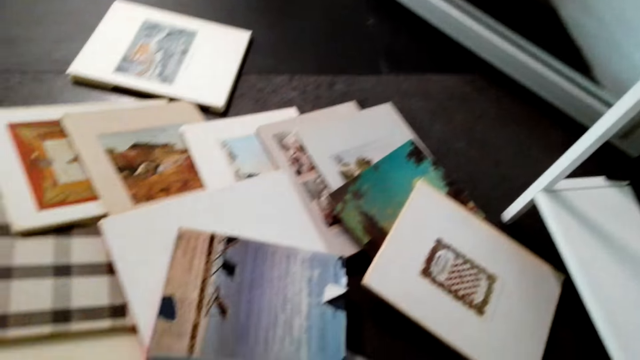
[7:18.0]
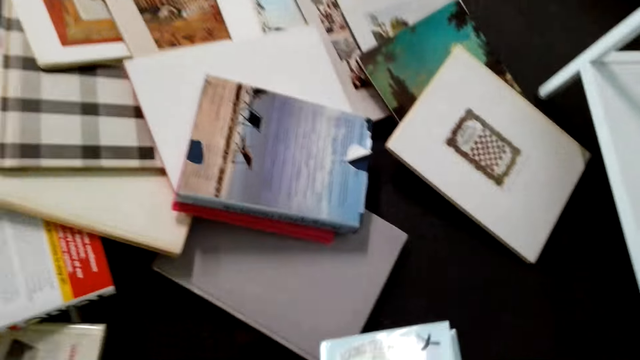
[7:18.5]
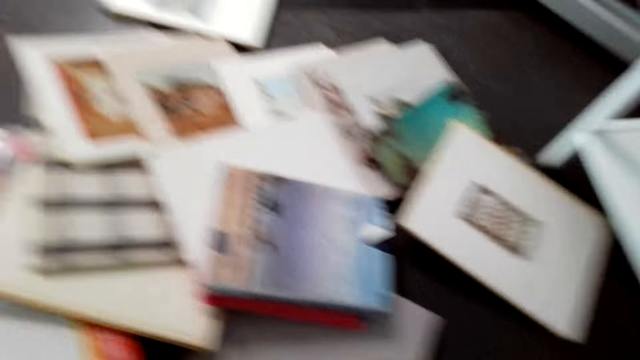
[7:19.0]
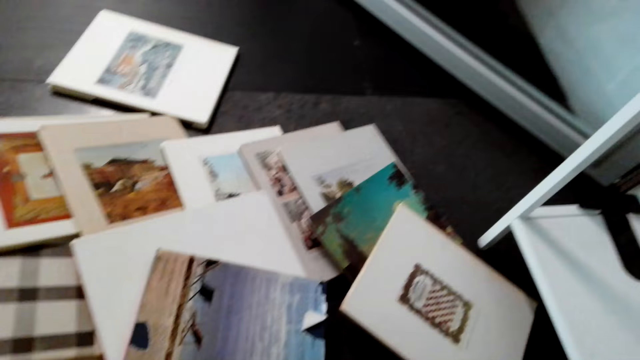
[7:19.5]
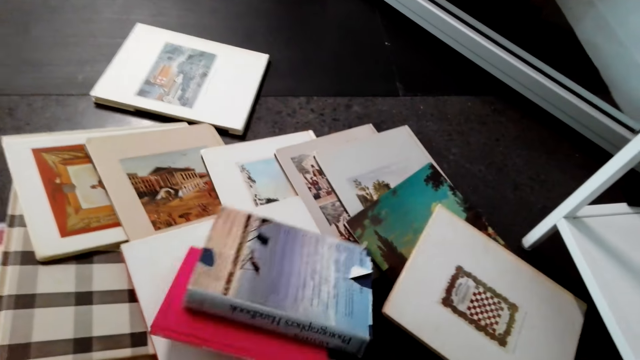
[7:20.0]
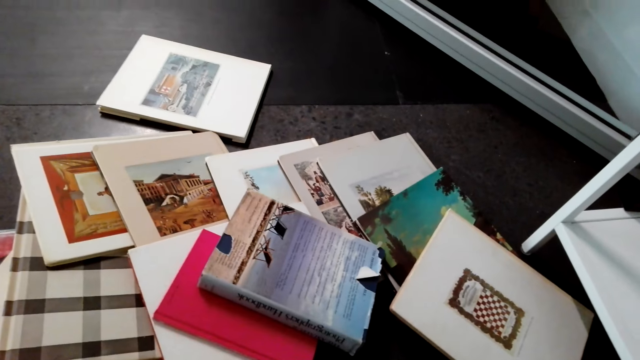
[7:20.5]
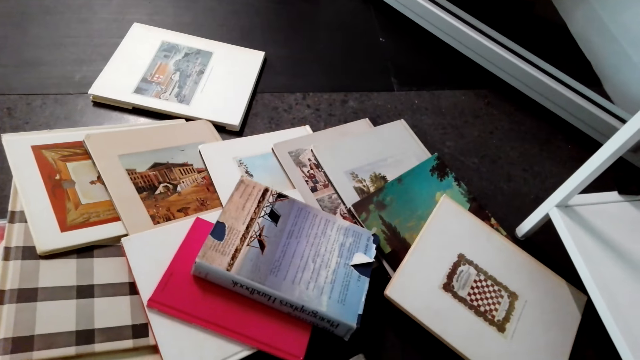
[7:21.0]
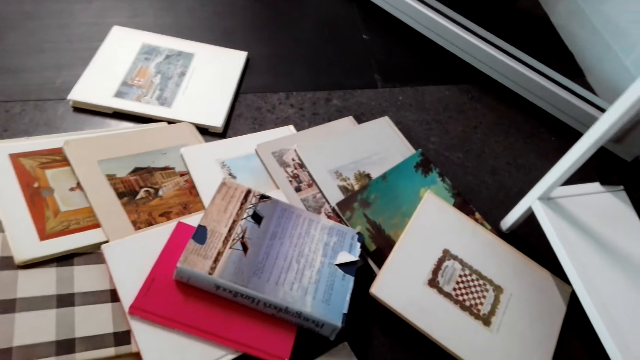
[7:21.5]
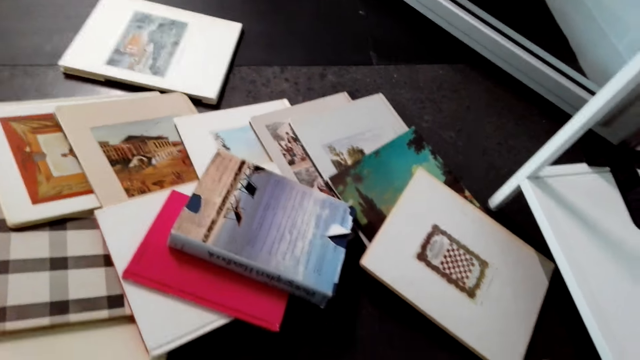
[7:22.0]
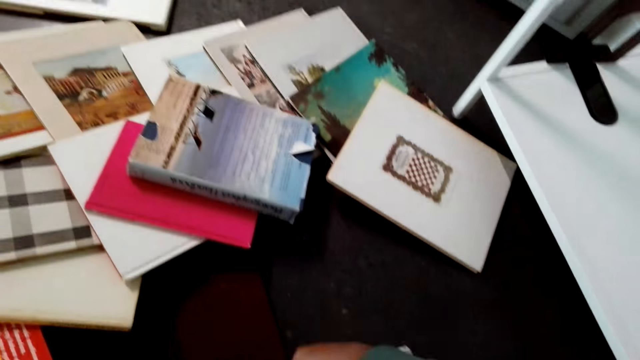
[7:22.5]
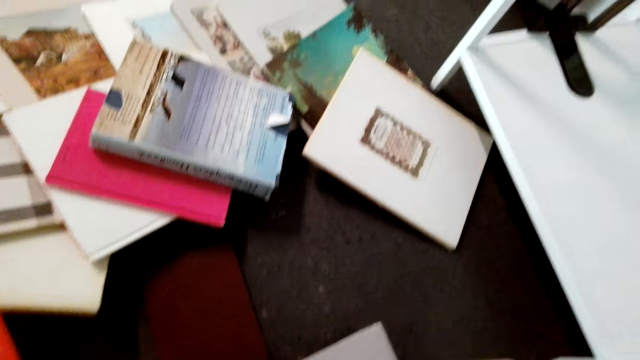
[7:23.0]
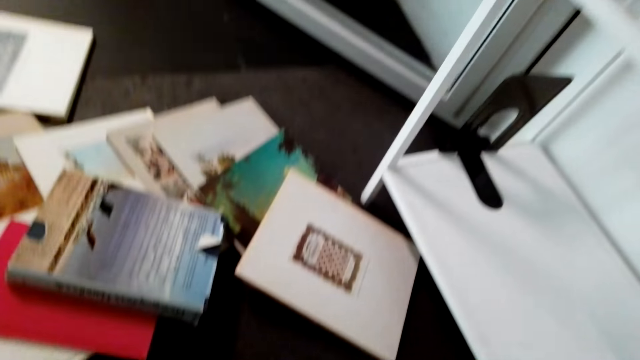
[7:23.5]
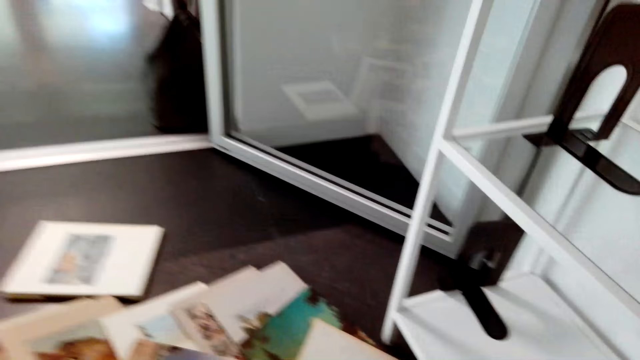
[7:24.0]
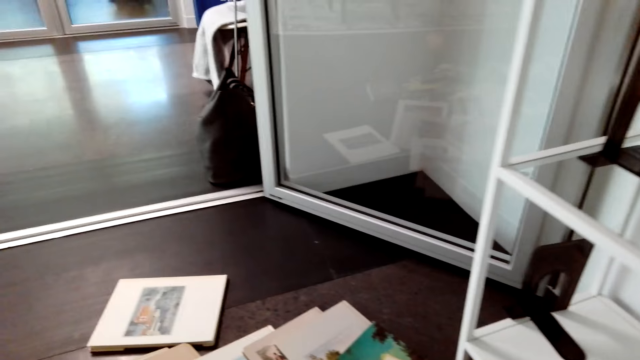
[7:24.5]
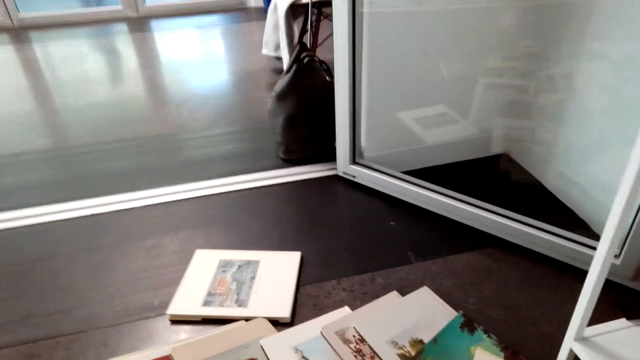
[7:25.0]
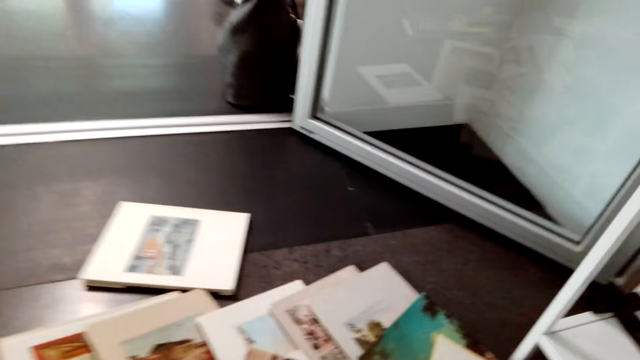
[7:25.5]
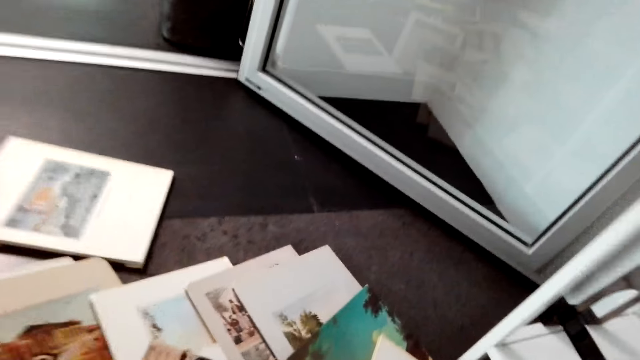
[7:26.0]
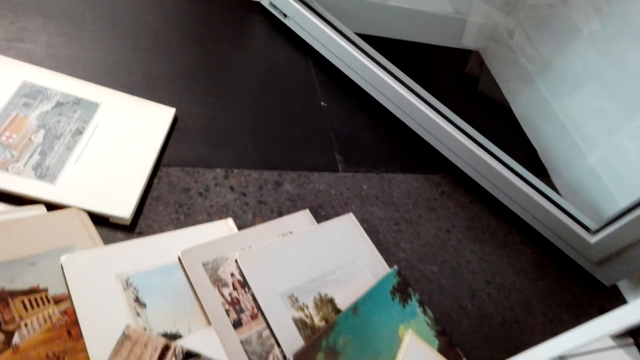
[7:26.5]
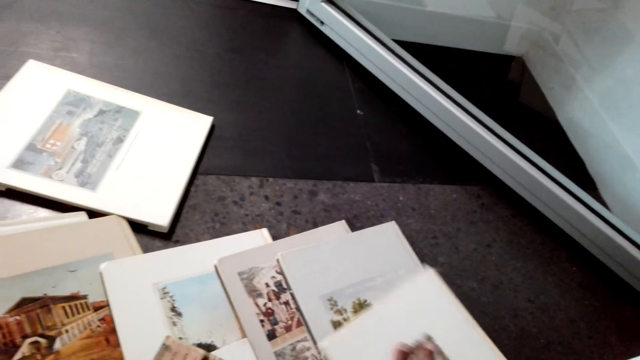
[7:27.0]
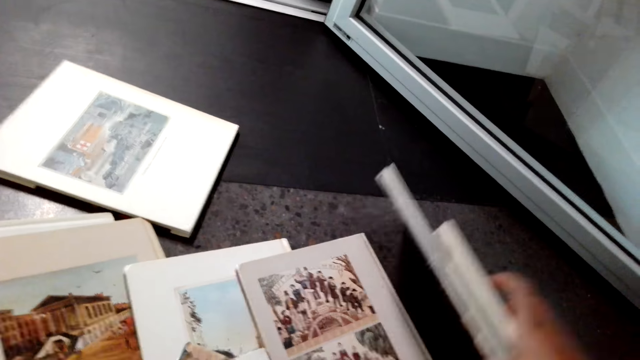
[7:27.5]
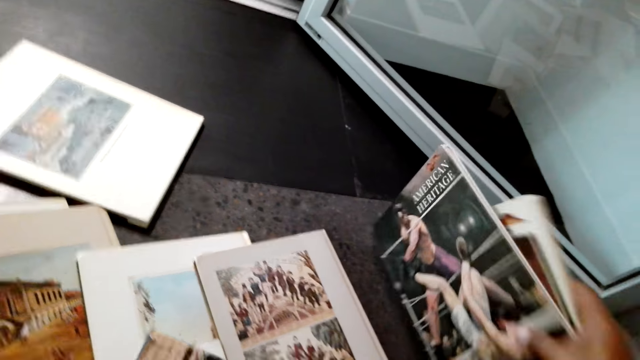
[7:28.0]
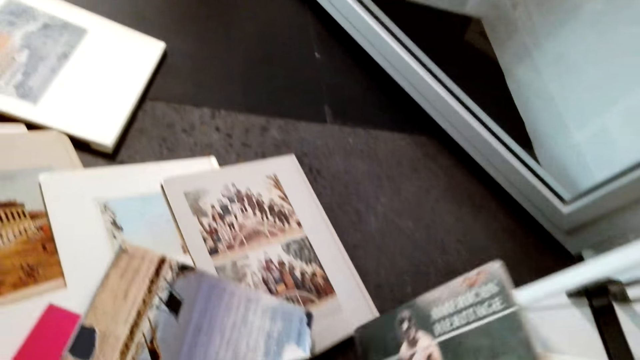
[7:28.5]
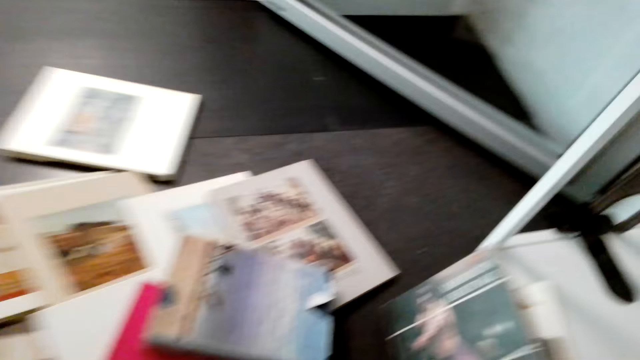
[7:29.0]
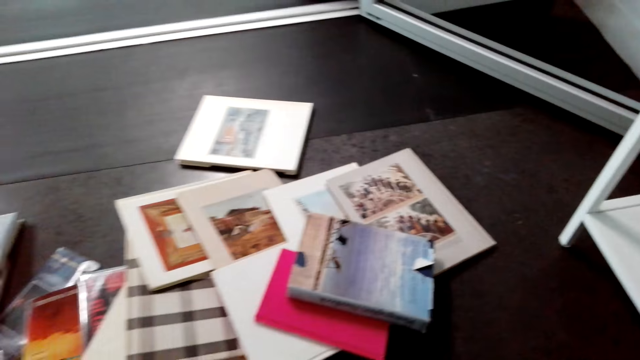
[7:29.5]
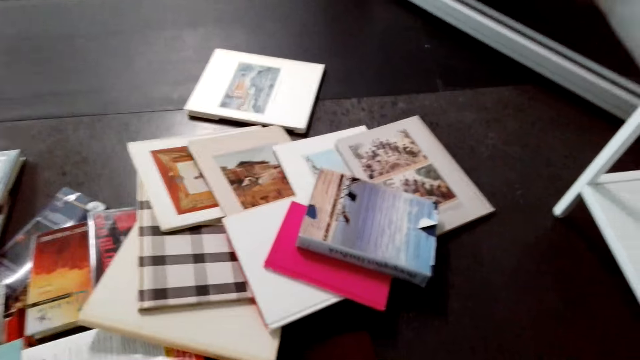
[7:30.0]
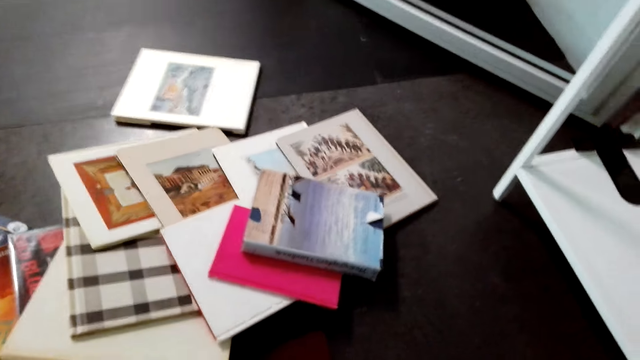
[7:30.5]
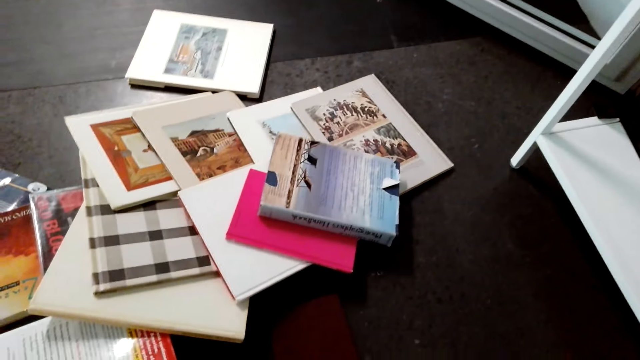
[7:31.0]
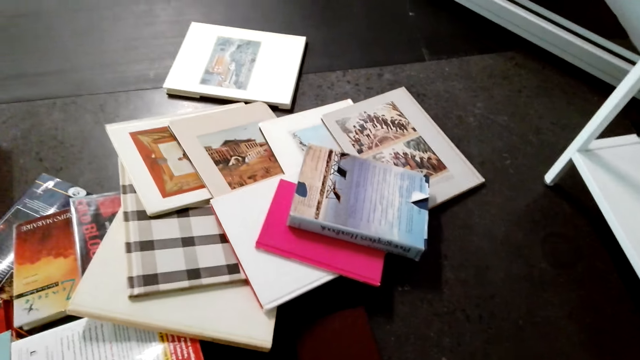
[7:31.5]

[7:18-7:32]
The camera wearer pushes books. They pick up books.

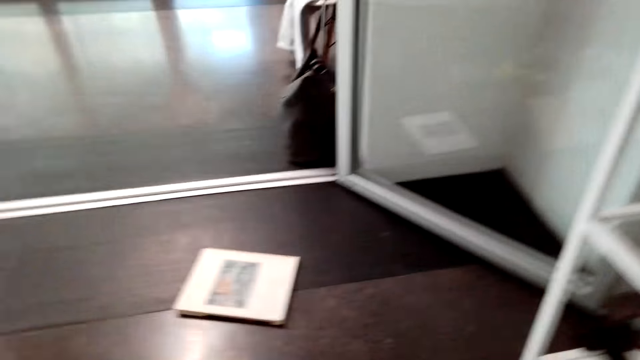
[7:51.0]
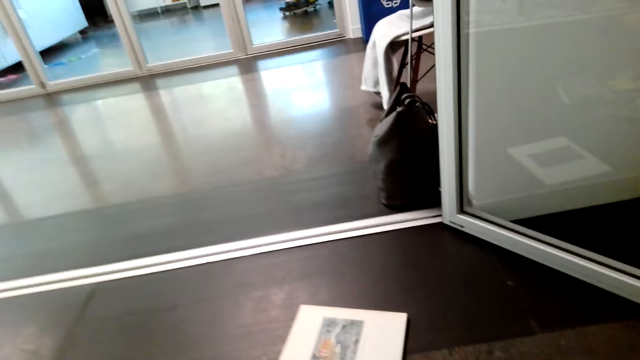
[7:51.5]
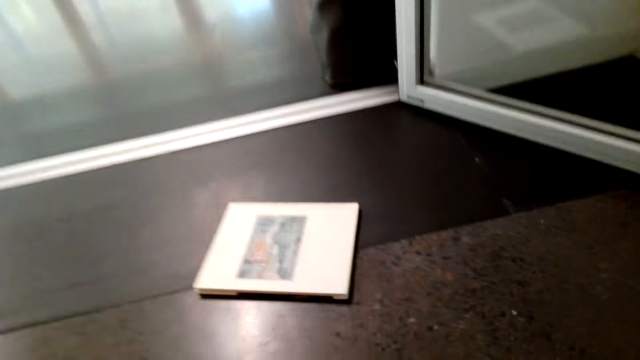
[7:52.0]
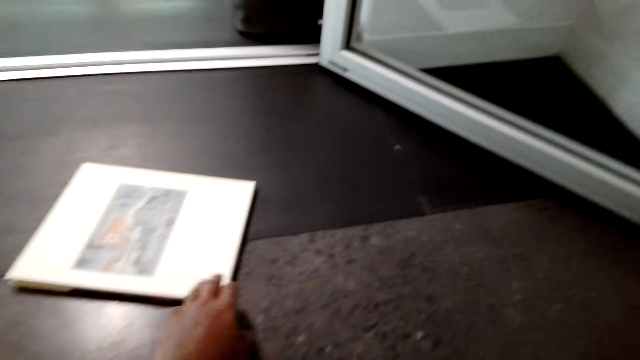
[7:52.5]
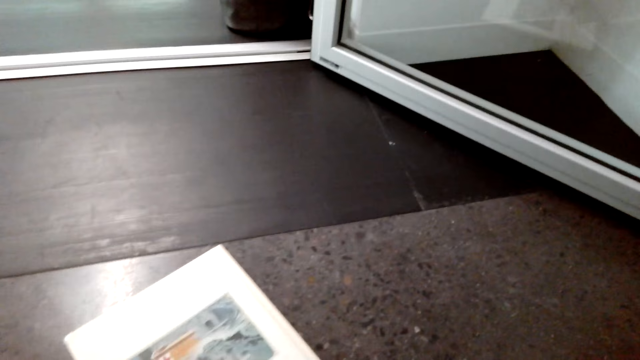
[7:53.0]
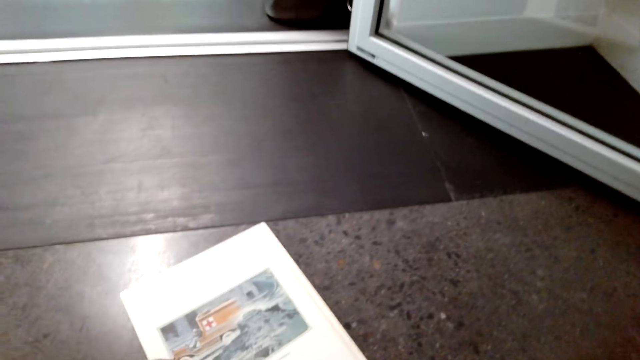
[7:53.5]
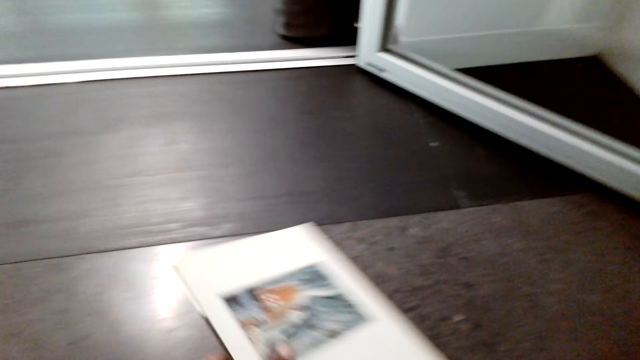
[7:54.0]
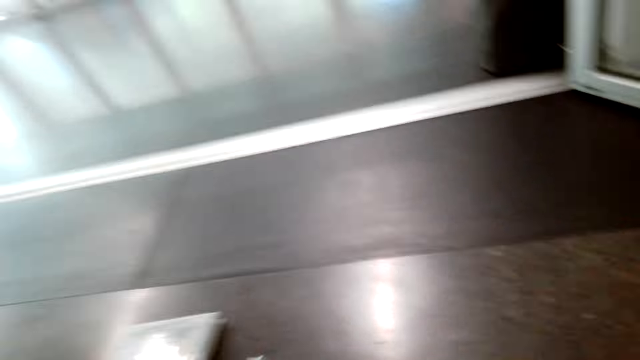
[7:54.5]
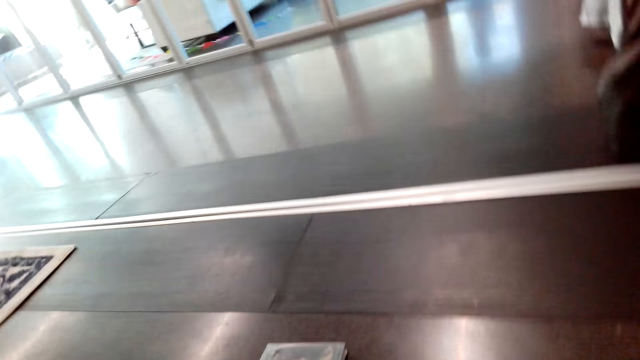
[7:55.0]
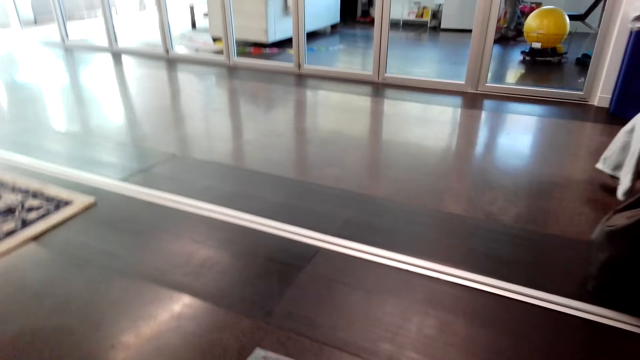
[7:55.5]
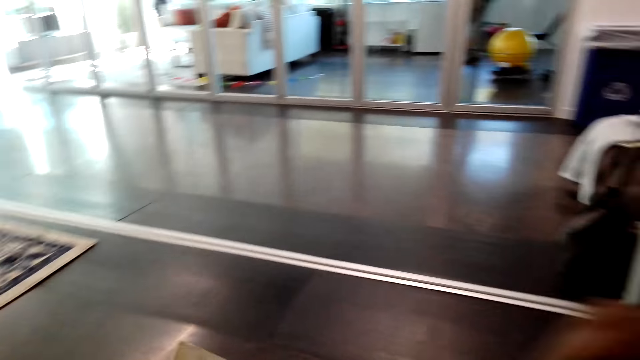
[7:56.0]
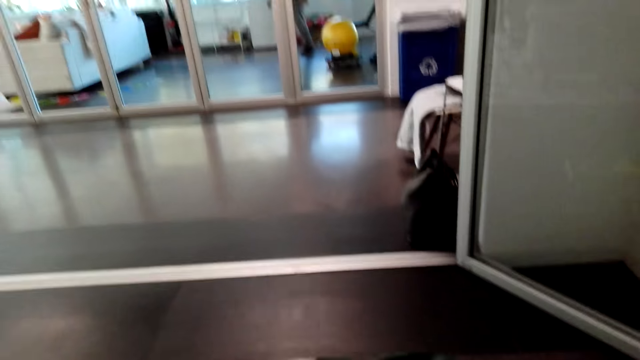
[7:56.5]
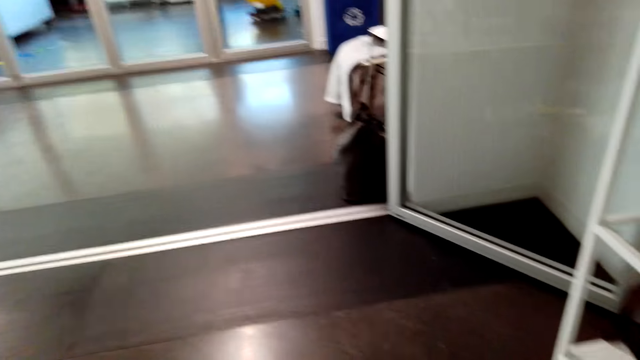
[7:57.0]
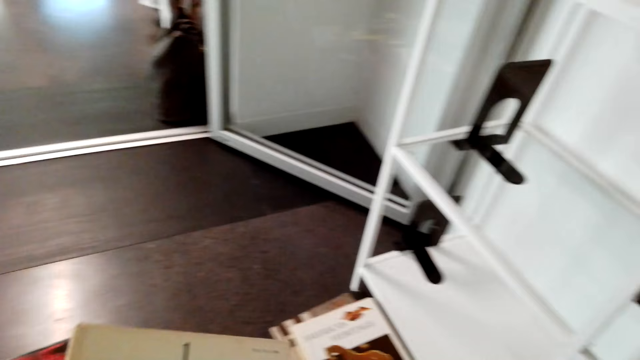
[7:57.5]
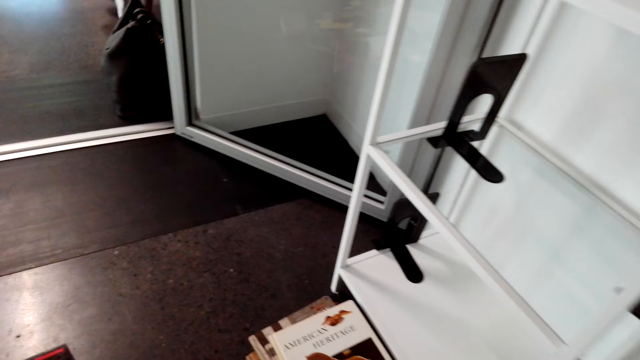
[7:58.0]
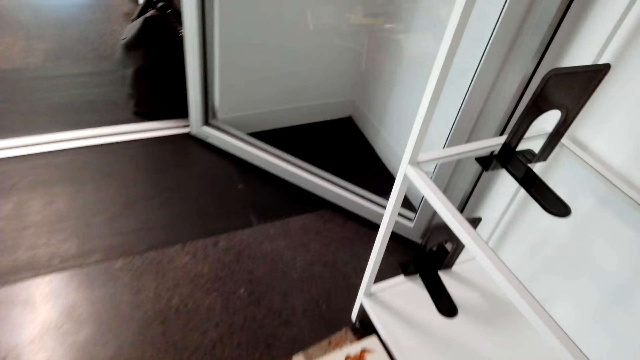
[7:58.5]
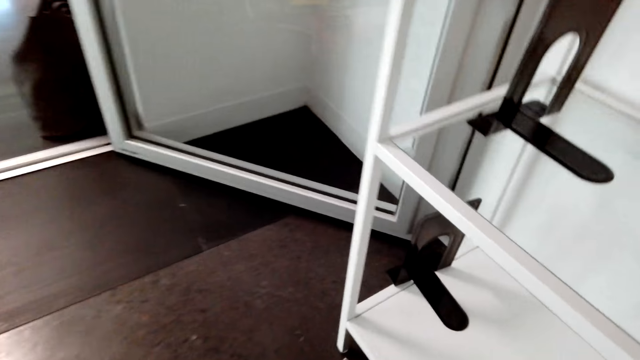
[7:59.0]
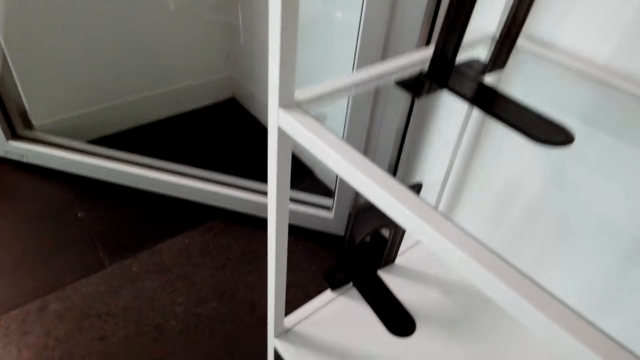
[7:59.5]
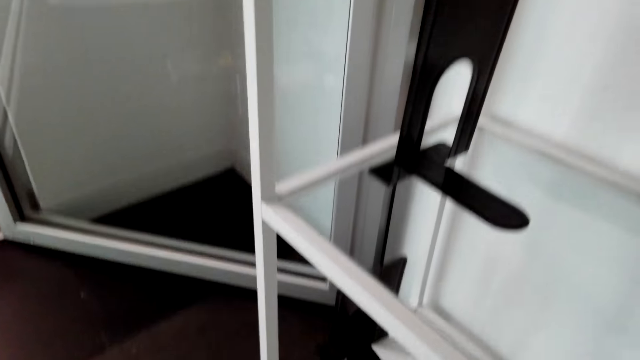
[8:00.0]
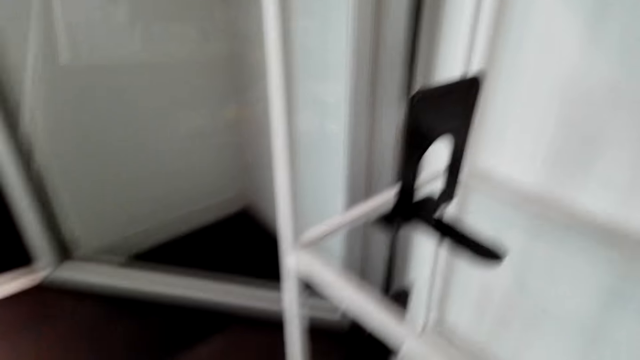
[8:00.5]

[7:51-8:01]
The camera wearer picks up a book.
